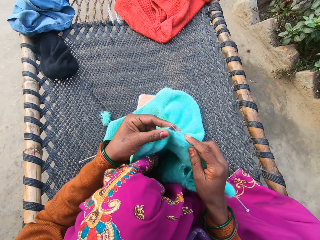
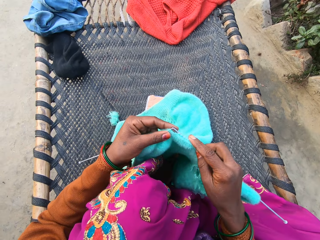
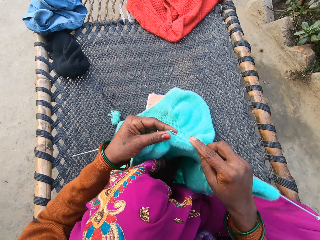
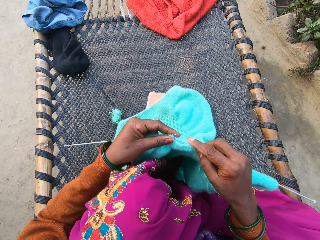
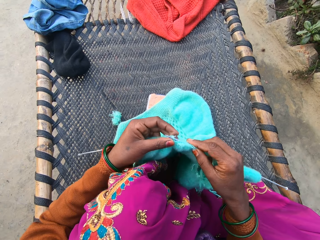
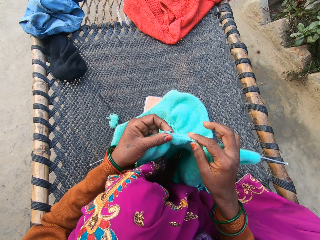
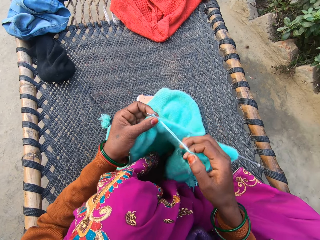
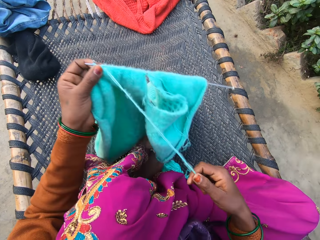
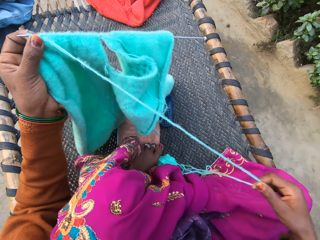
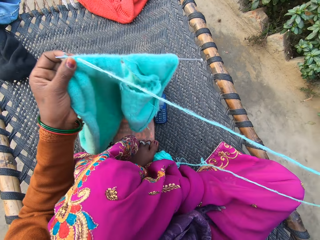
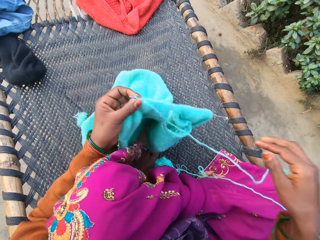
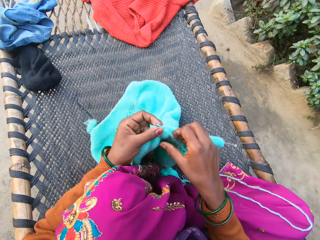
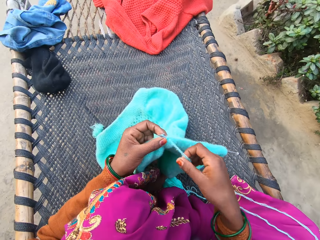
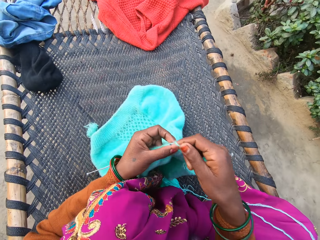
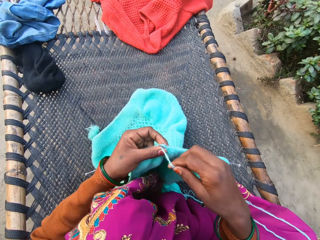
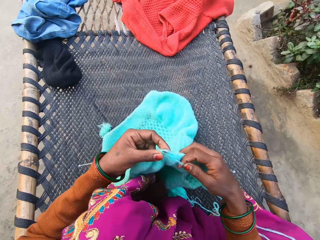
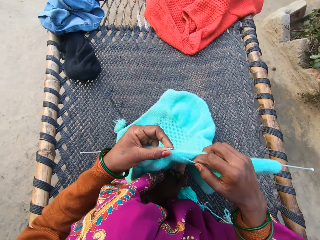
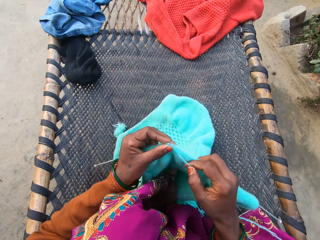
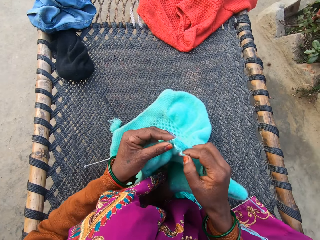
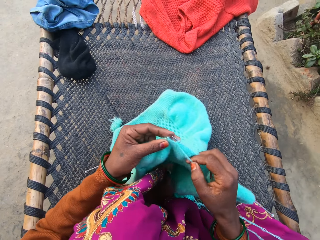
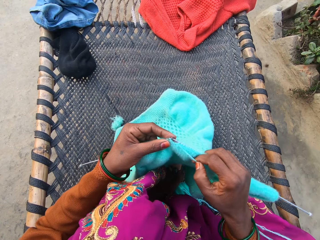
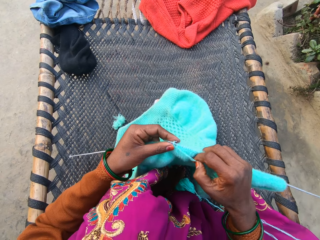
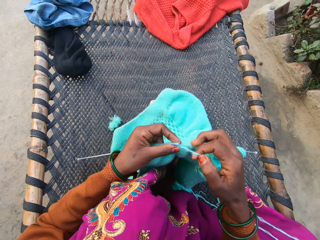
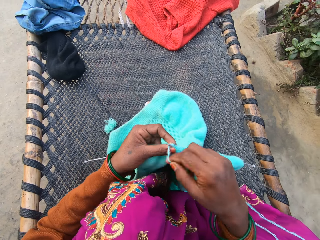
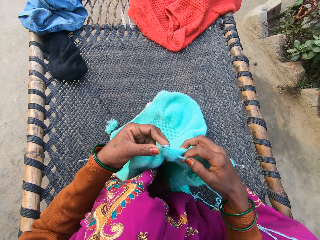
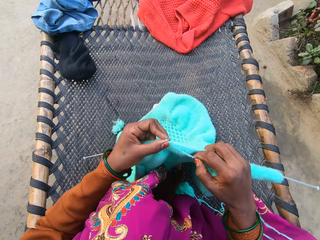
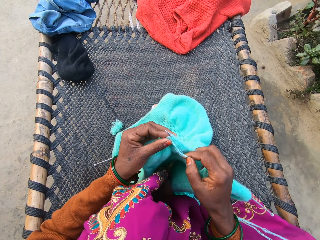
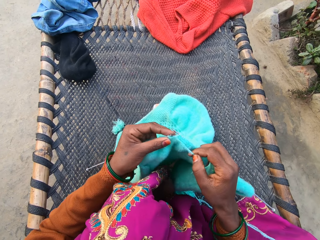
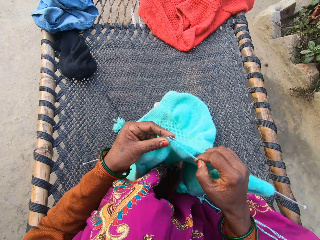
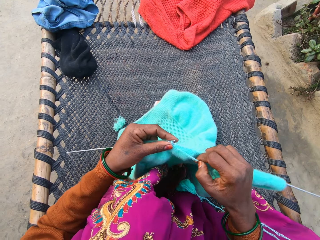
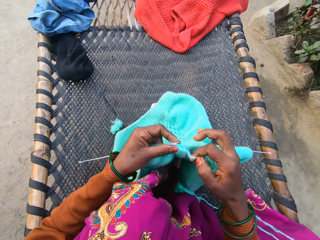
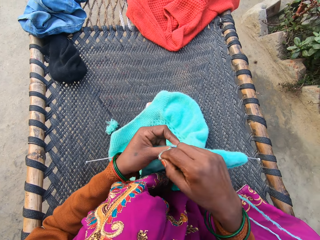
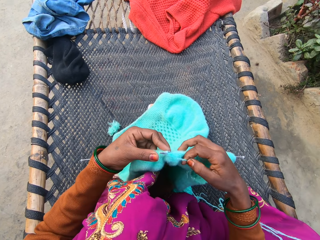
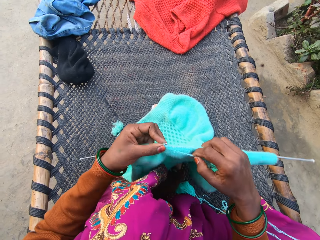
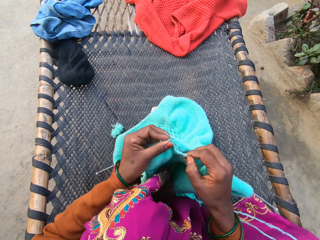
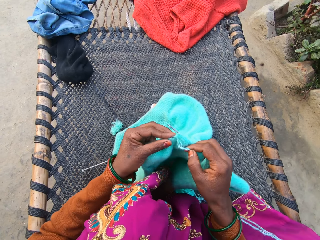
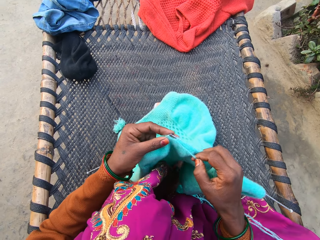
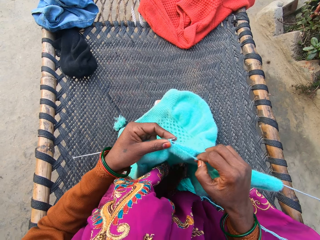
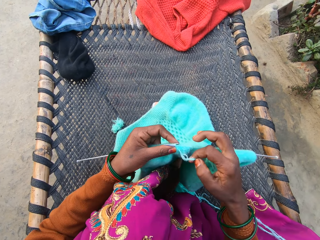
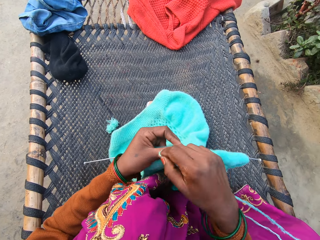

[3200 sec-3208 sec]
The camera wearer pulls the thread of the yarn on the rattan mat with her right hand. She knits the knitted fabric with the knitting needle in both her hands on the rattan mat.

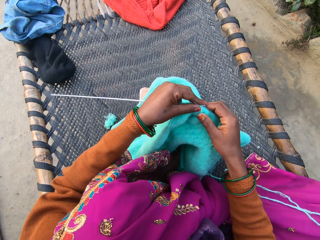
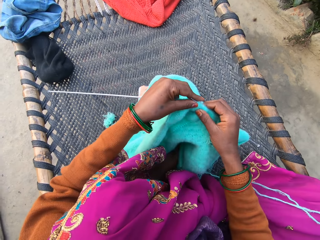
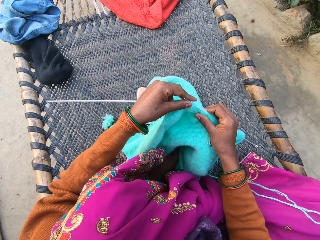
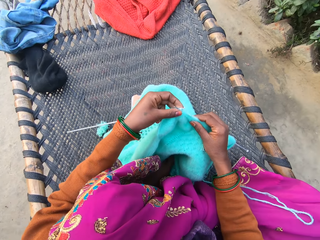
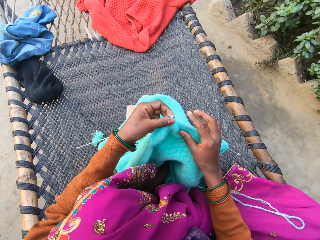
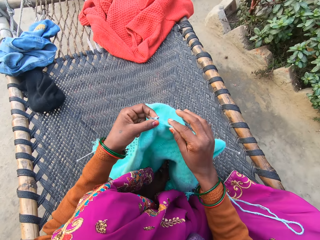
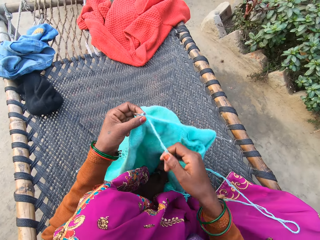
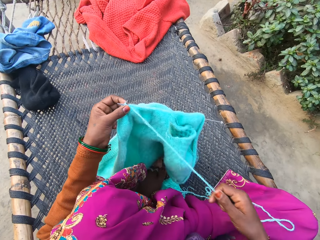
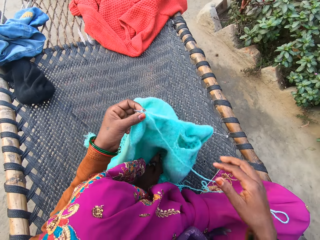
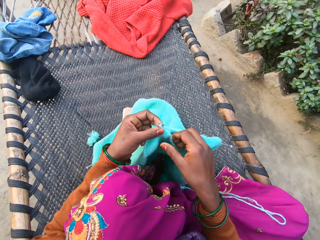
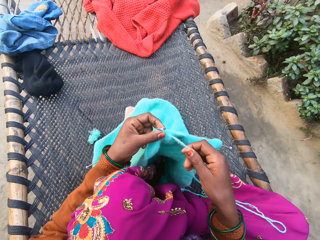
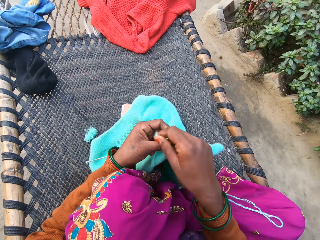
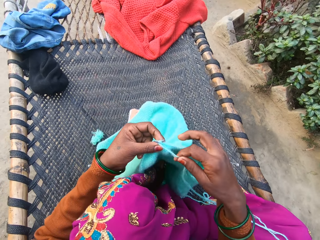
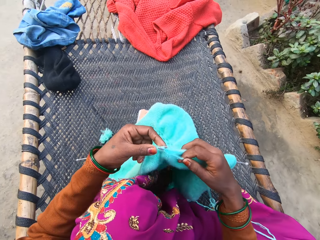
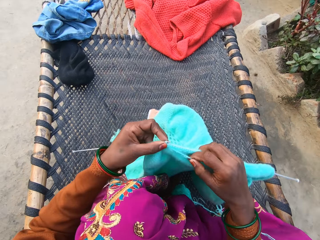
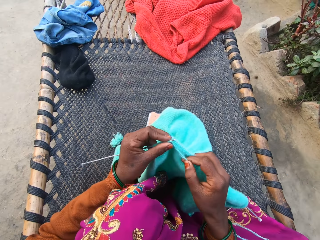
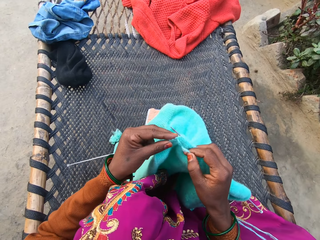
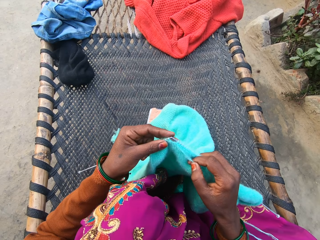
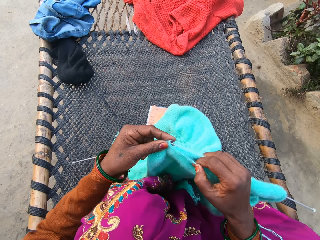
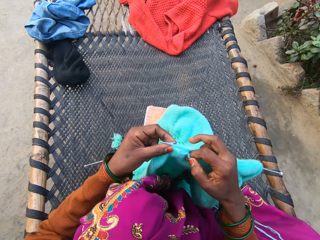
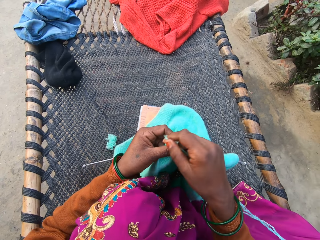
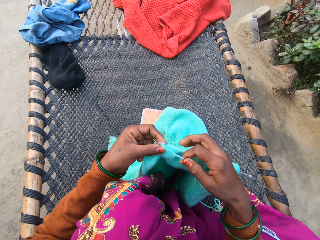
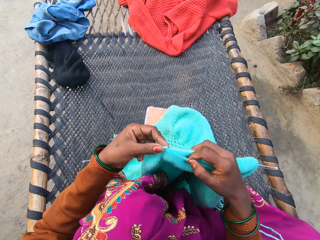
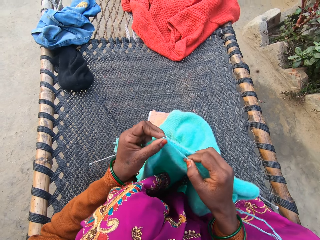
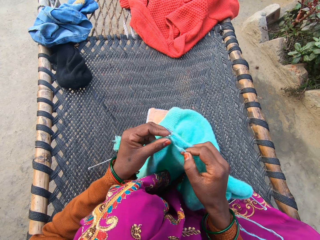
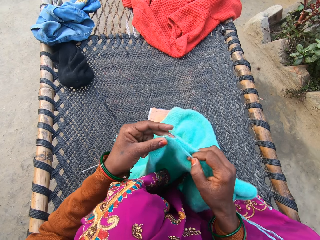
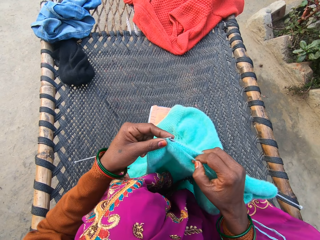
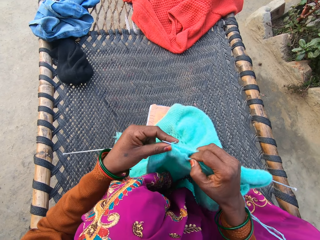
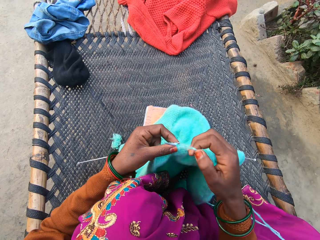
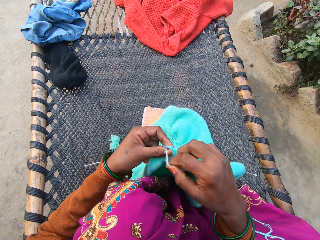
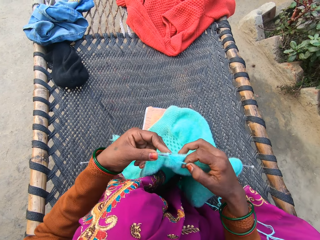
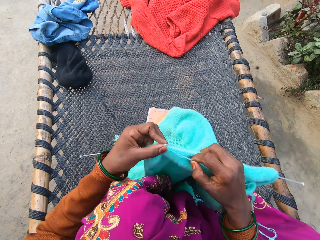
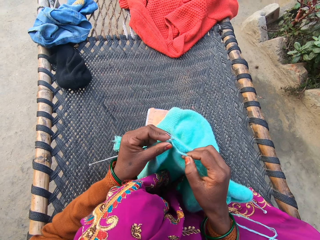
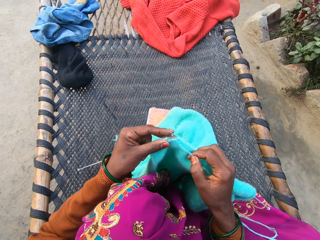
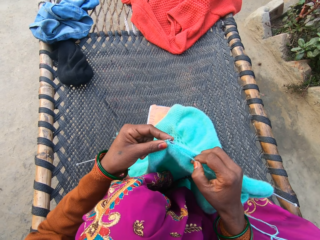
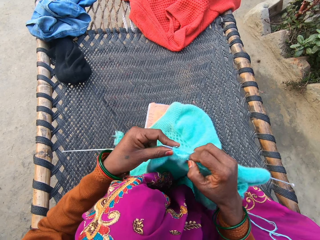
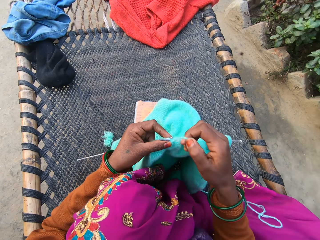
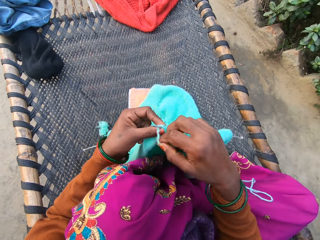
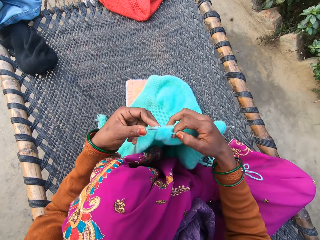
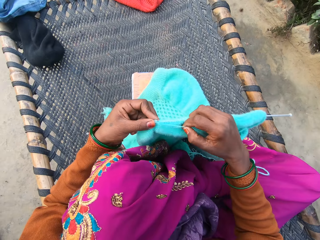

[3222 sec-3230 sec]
The camera wearer pulls thread. They knit with a crochet.

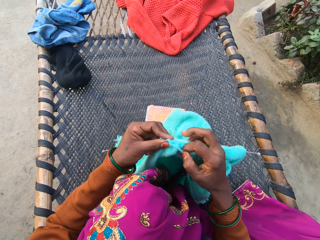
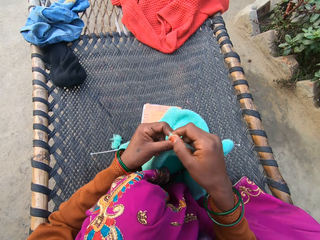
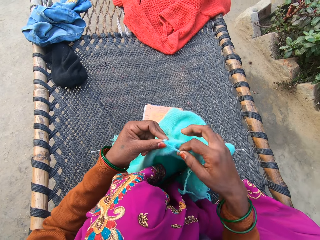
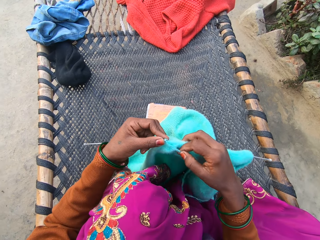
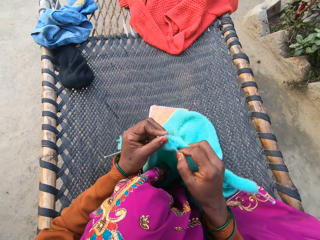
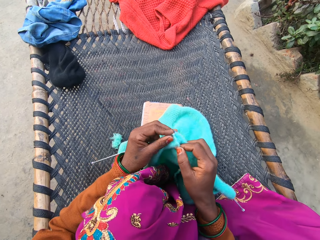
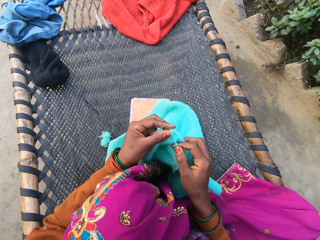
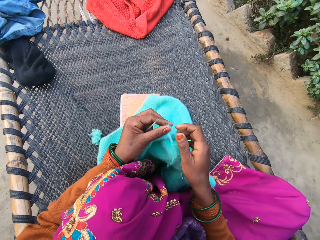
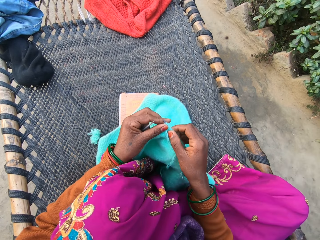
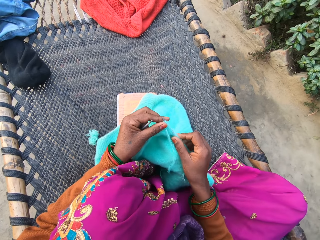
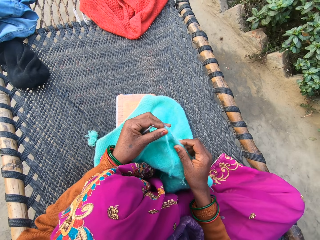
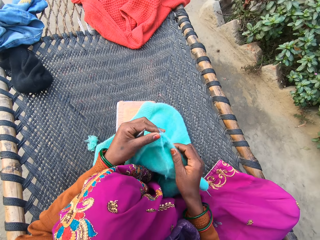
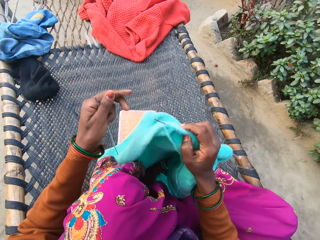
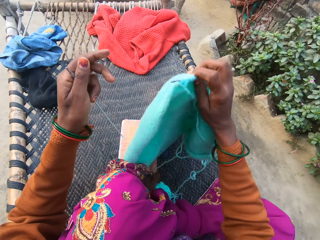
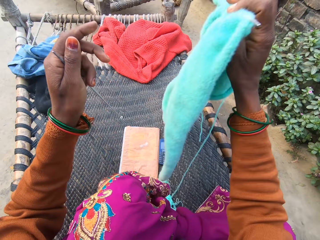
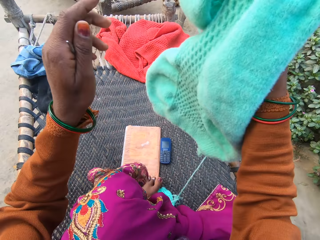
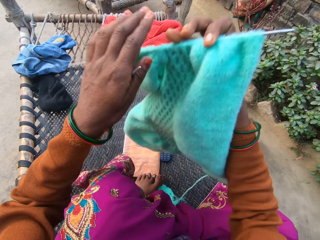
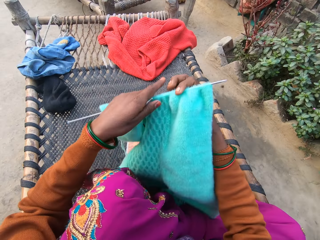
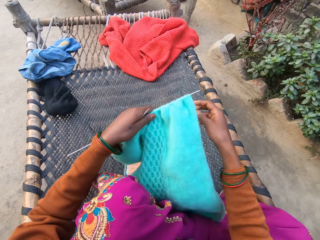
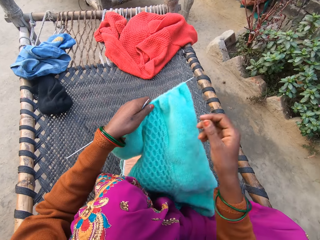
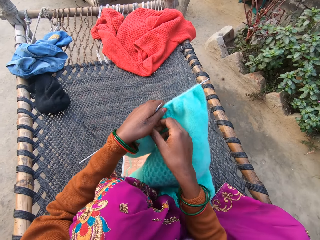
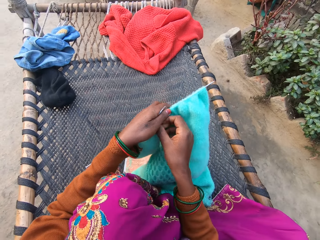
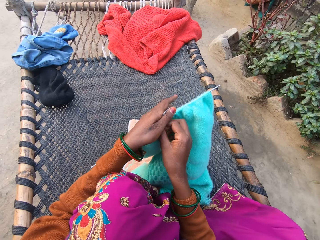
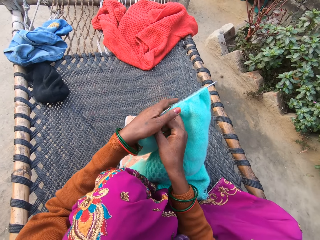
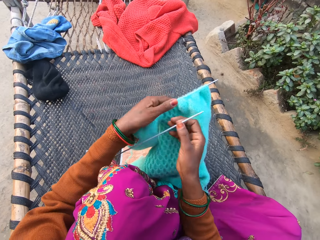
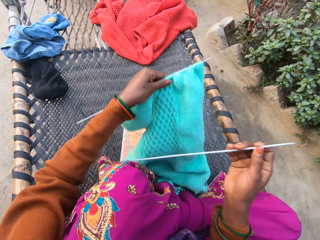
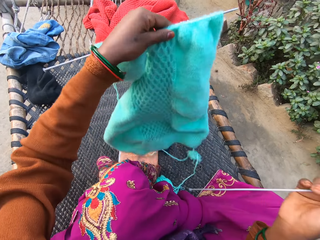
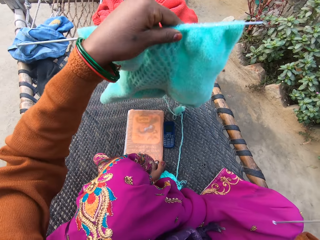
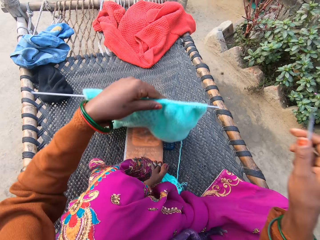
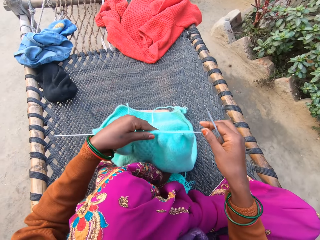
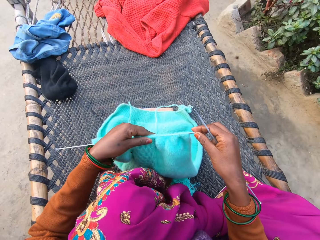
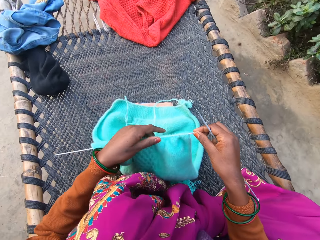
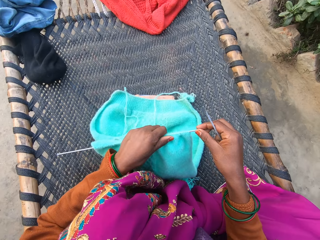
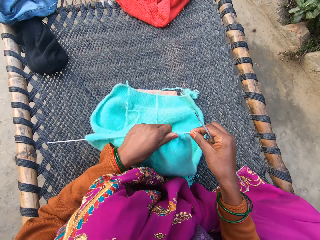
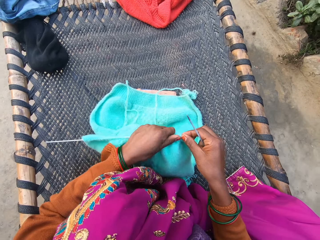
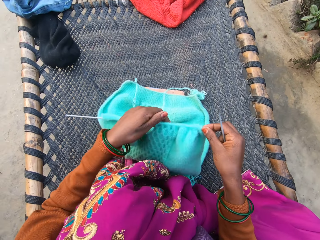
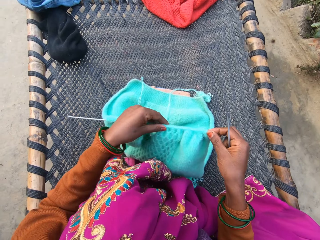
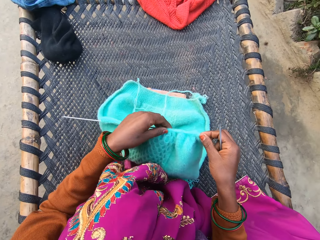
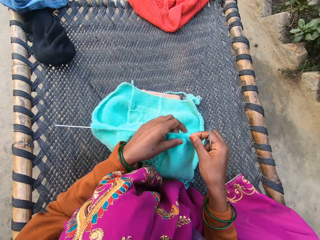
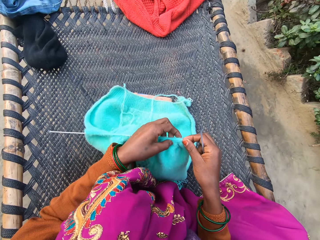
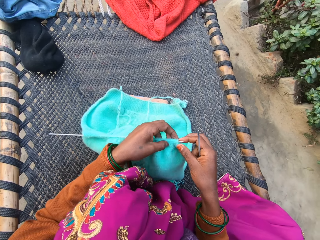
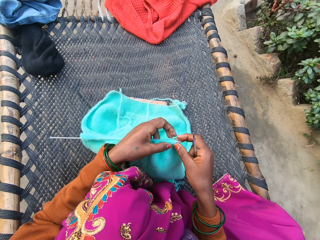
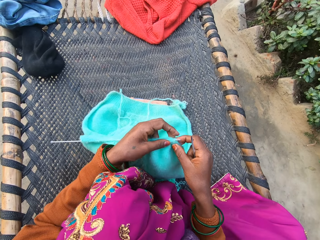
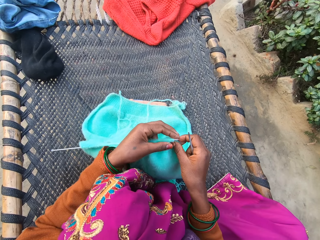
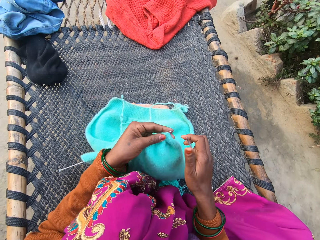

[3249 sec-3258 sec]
The camera wearer adjusts the knitted fabric with her right hand. She raises the yarn up, repositions the knitted fabric with both her hands, and transfers the knitting needle or crochet to her right hand. She holds the crochet. She lays the knitted fabric on the rattan mat with both hands. She pushes the crochet.
